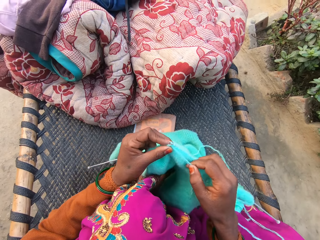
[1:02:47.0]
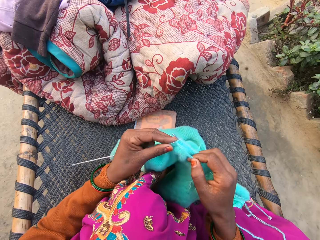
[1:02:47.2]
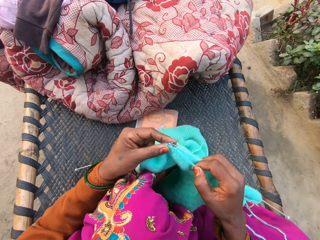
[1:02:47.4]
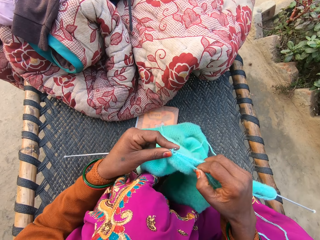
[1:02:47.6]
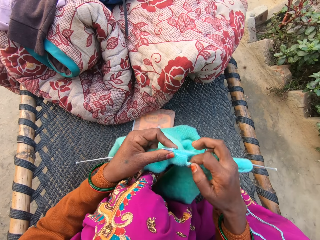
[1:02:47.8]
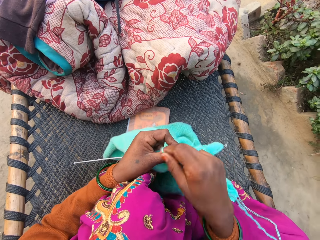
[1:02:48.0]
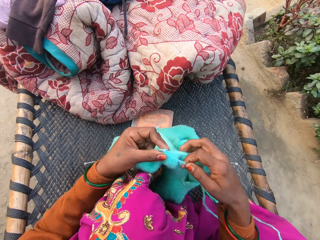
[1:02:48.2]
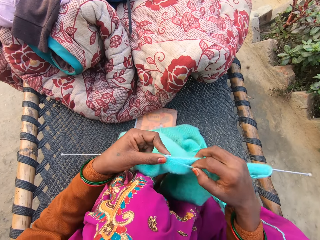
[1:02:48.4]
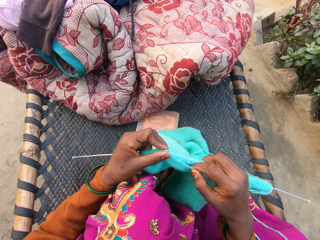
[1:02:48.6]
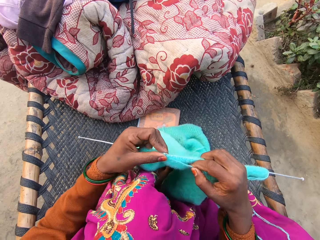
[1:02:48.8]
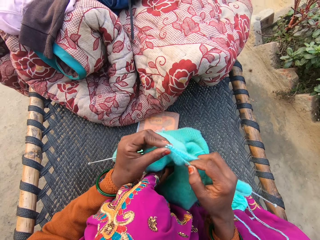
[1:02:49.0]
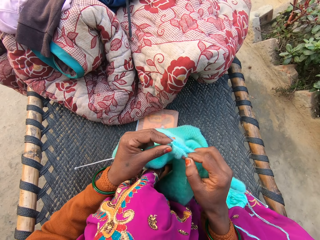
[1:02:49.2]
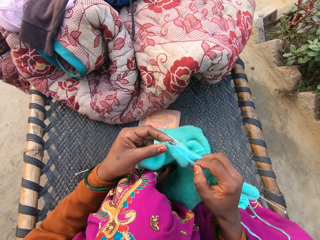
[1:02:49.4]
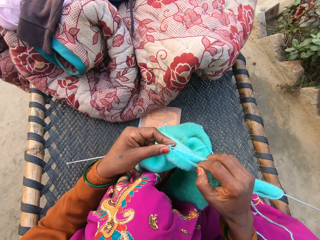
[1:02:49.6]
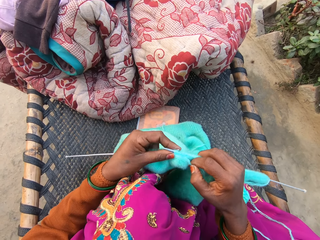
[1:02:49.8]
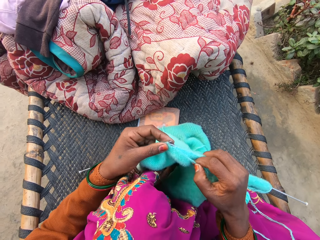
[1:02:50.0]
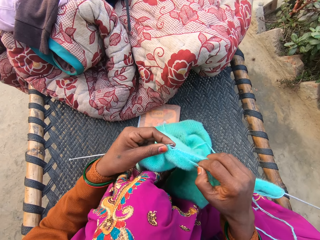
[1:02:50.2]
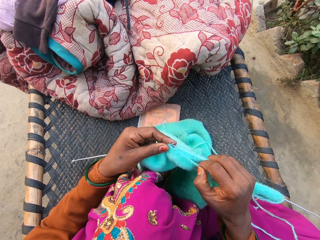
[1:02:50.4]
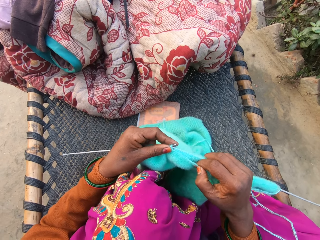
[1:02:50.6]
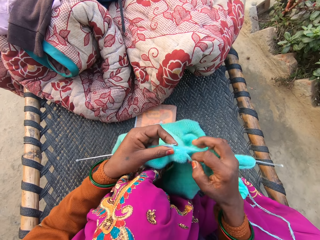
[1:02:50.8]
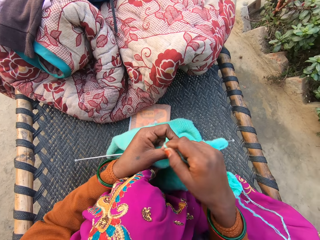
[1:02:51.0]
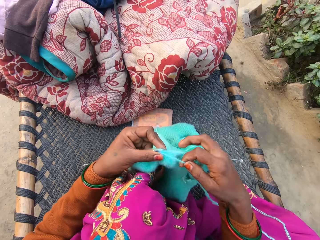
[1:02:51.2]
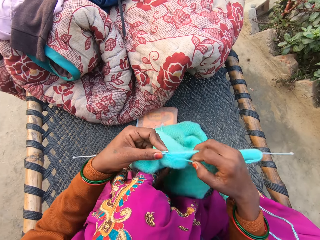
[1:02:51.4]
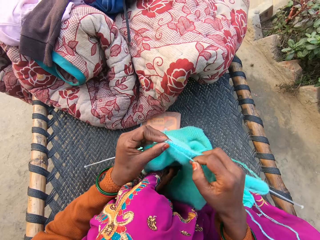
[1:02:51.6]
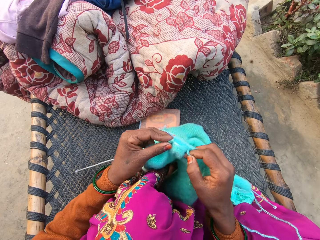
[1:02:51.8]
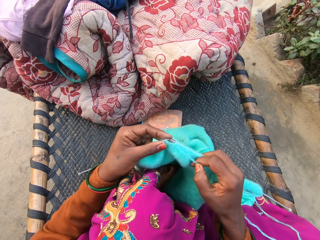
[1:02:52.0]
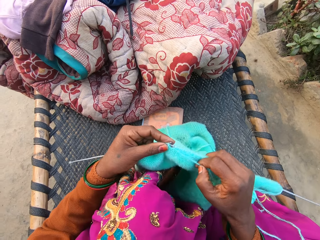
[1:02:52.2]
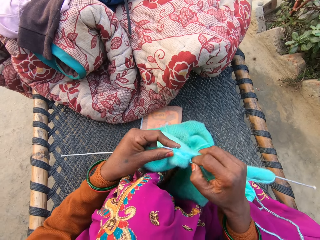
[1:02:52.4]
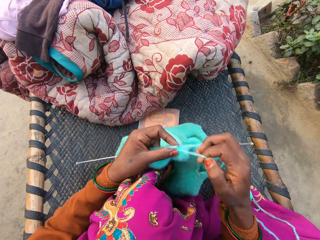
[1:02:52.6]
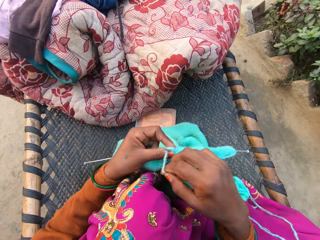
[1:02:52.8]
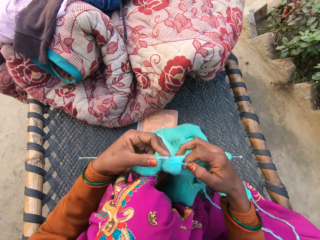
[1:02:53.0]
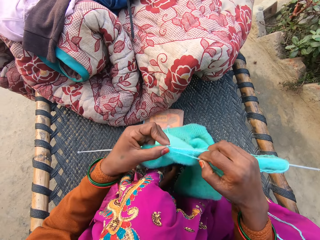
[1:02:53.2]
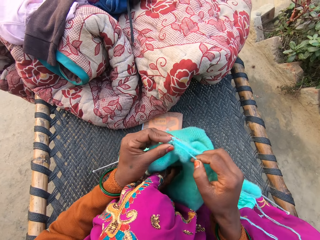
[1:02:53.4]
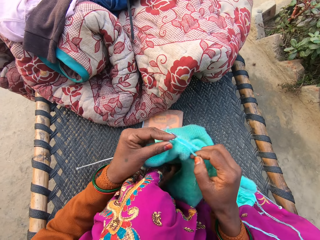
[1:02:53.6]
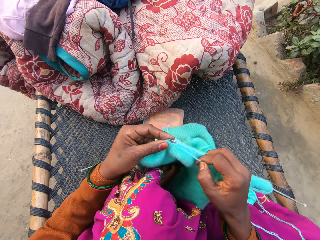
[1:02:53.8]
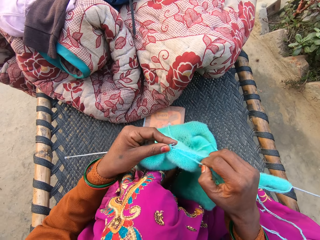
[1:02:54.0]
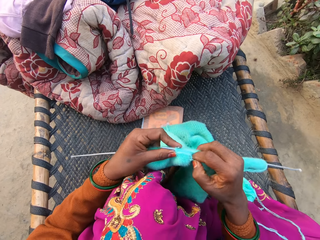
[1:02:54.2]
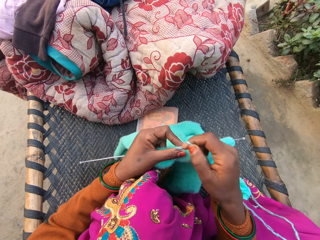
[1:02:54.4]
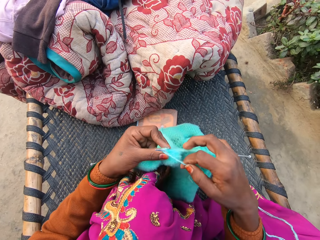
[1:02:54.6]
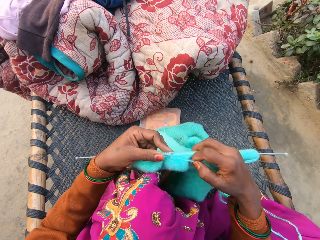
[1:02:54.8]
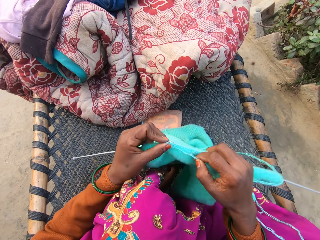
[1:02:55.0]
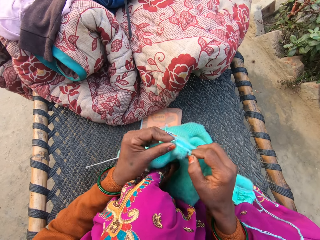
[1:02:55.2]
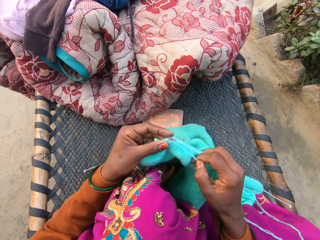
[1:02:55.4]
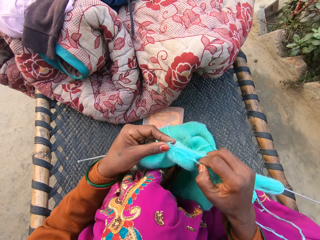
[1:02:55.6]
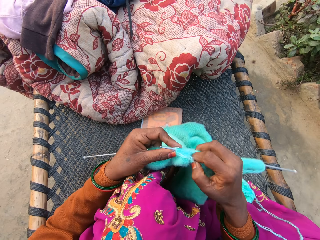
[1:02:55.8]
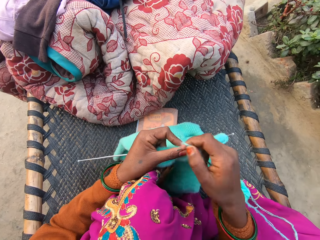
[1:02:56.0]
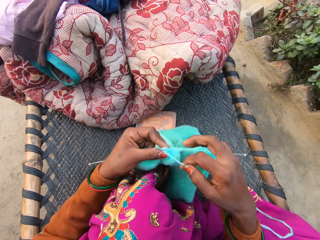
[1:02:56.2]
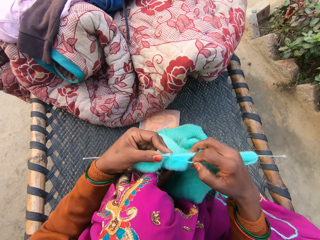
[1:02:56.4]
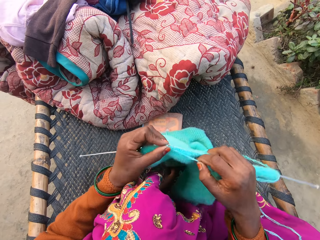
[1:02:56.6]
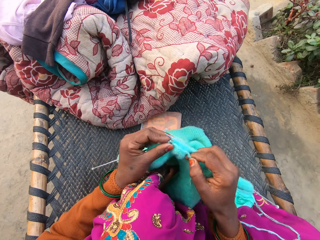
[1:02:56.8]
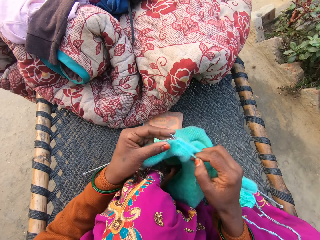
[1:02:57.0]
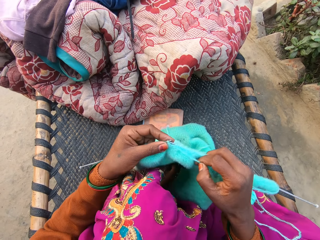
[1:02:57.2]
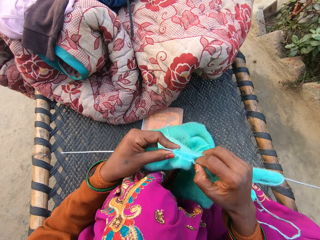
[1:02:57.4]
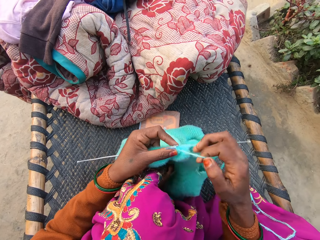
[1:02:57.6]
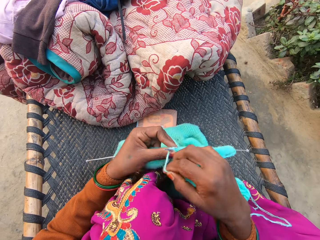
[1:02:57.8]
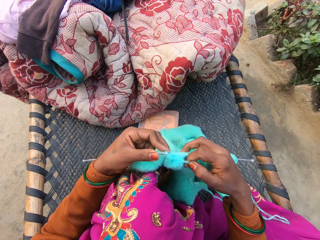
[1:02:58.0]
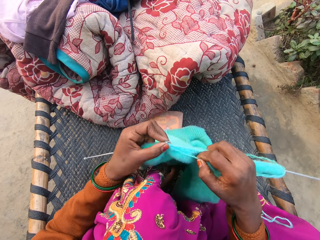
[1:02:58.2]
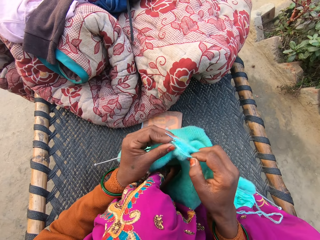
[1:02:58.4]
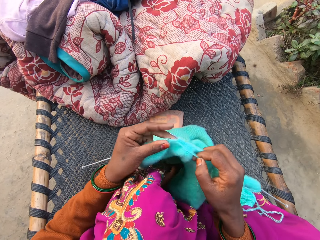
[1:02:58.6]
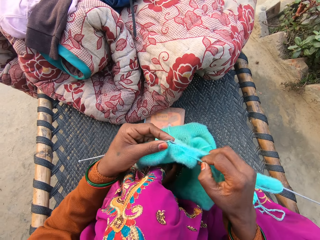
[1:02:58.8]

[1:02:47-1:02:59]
The camera wearer knits a woolen cloth. They turn a round thread. They knit the woolen cloth. They turn the round thread. They knit the woolen cloth. They turn the round thread.

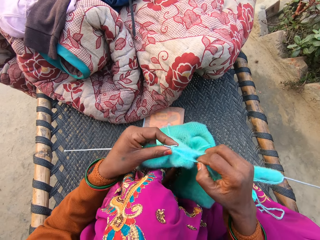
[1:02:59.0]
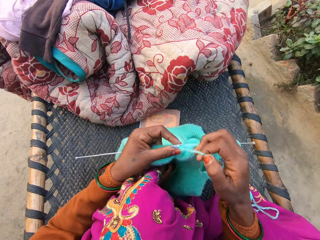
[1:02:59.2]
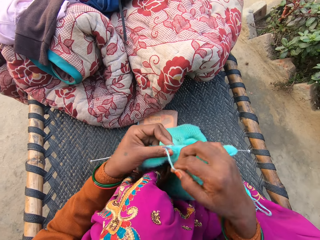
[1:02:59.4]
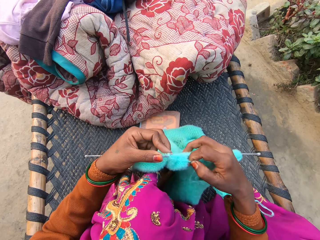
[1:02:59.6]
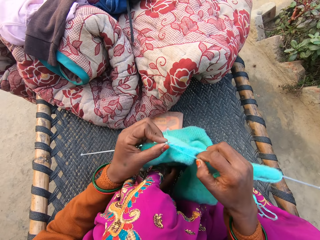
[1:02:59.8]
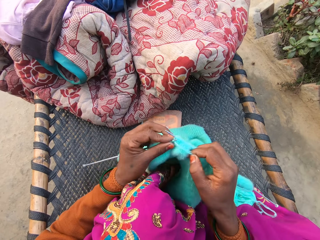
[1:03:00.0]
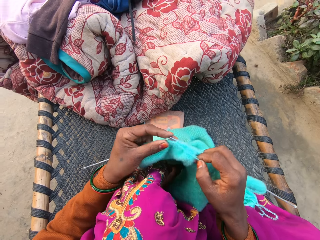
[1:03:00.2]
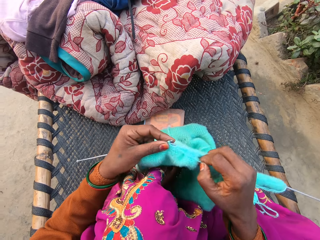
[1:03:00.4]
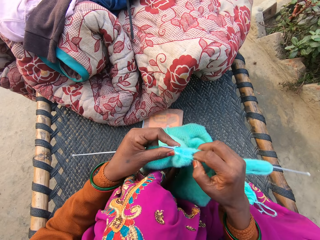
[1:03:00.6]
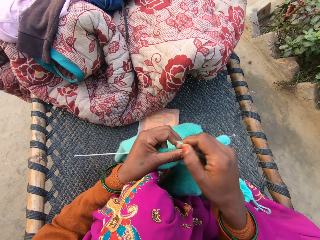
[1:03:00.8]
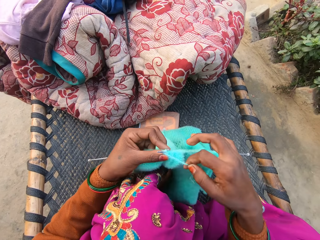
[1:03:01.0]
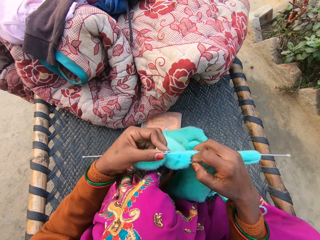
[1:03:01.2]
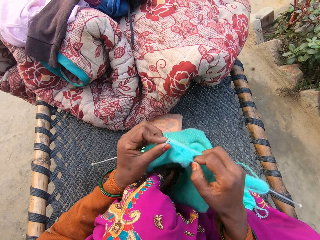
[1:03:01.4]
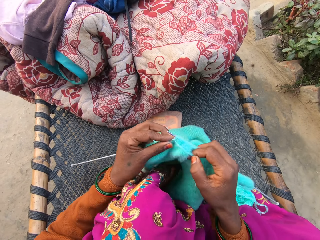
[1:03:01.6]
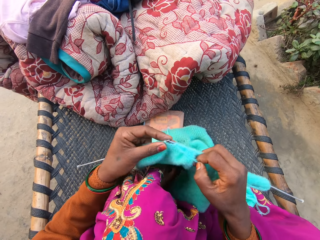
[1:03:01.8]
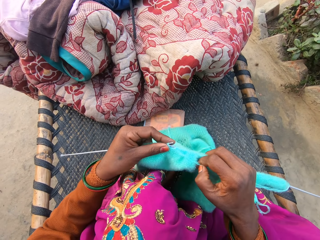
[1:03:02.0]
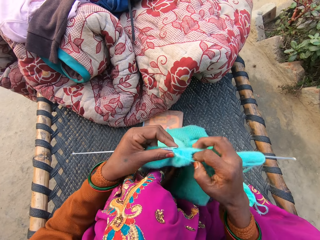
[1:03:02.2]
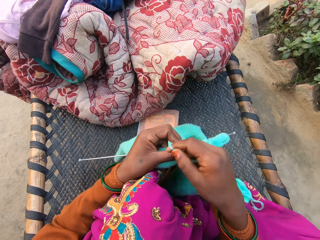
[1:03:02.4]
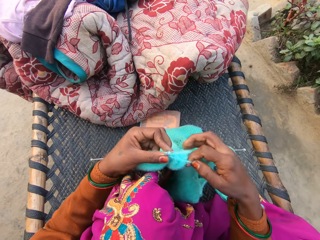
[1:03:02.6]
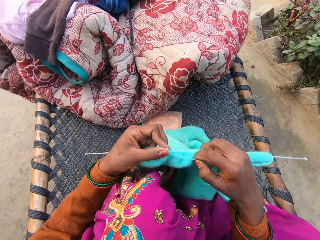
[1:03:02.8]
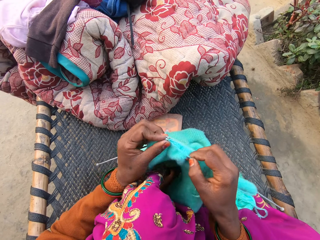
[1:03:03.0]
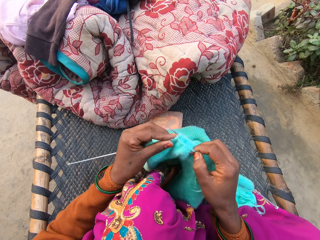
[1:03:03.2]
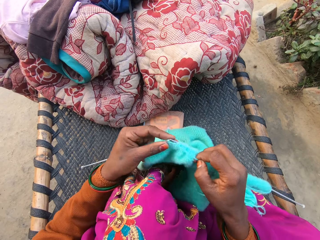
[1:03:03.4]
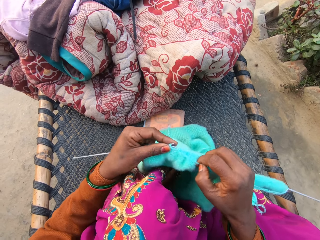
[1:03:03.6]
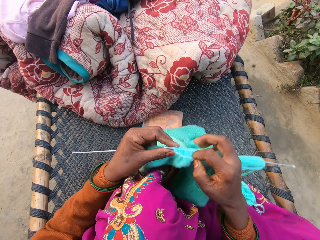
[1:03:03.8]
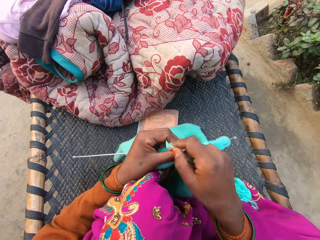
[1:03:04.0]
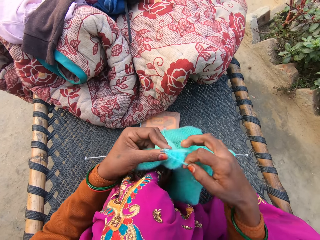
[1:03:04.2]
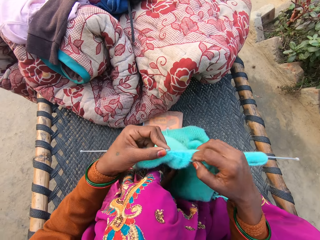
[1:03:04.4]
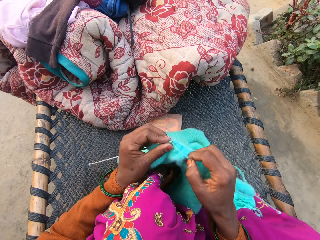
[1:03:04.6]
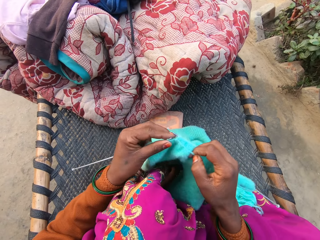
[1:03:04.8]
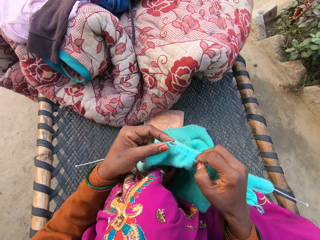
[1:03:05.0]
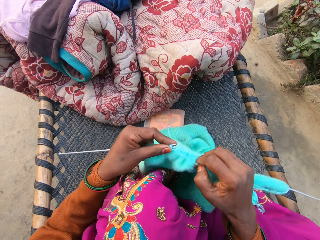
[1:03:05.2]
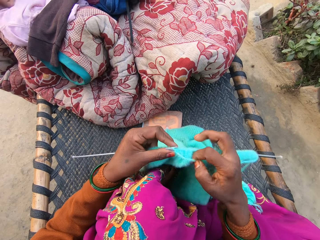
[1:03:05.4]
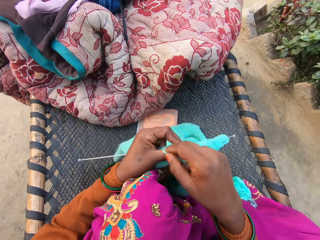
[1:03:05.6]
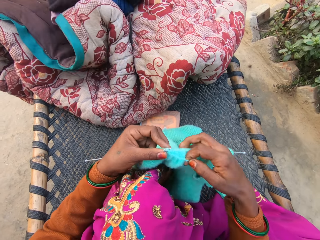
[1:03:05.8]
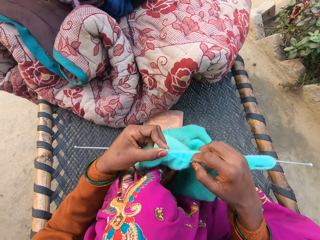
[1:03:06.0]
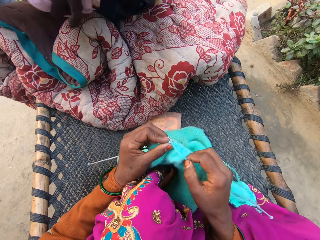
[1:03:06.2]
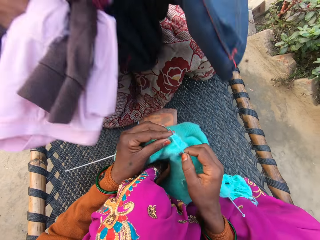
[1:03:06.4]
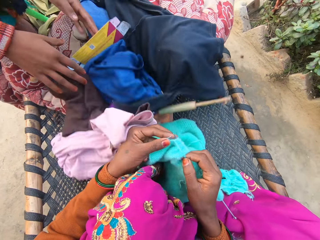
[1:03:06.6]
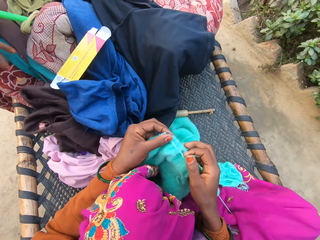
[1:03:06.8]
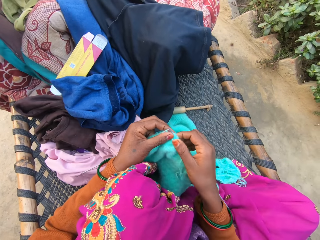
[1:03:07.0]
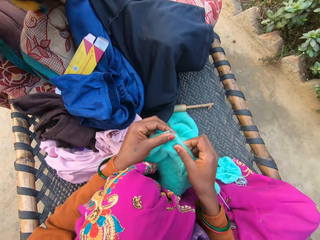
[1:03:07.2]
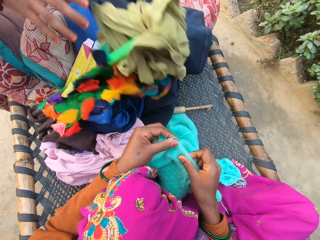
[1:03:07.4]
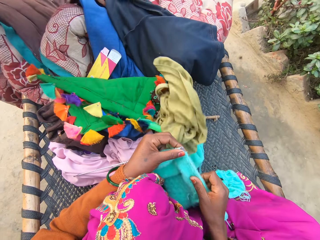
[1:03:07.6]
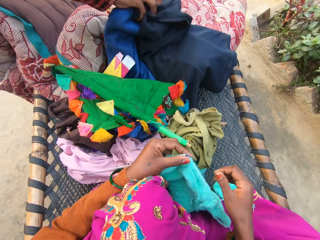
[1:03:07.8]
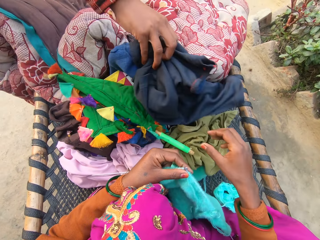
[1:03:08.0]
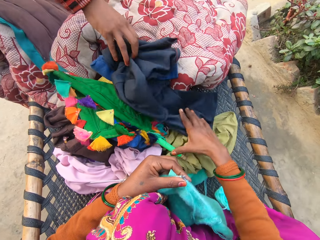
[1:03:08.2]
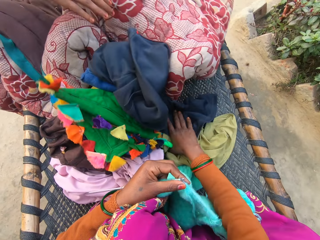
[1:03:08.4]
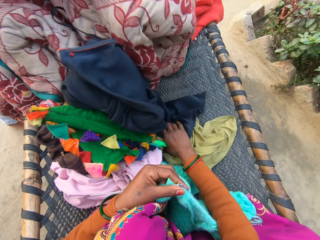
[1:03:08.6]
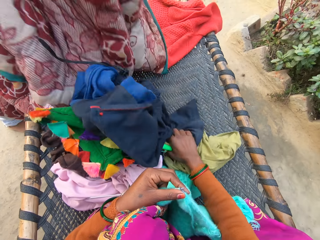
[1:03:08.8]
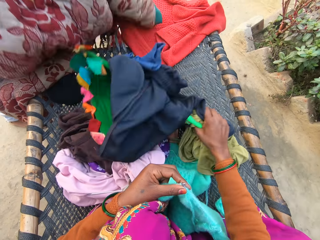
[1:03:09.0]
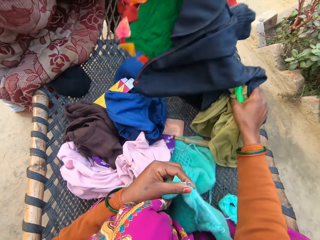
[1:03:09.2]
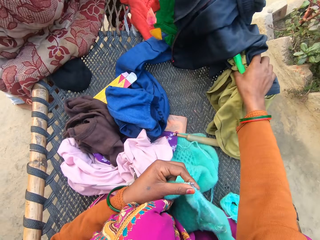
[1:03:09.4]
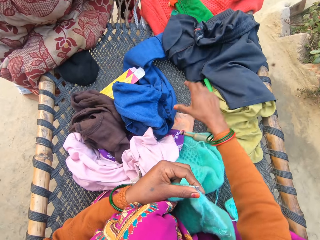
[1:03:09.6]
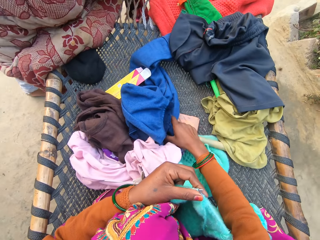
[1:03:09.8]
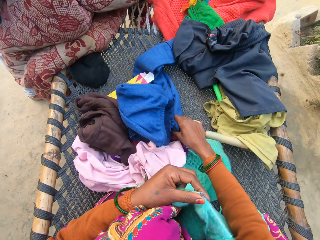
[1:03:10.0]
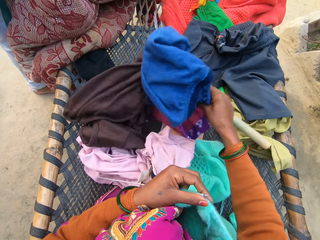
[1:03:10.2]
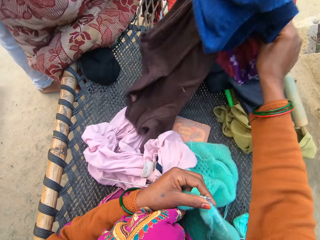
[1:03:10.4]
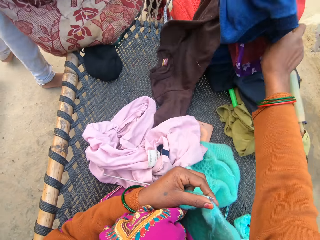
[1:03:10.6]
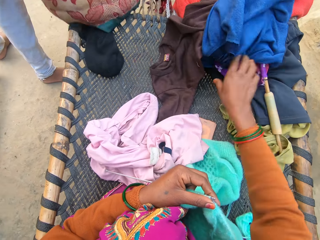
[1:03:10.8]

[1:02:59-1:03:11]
A woman scatters a piece of clothing on a mat with both hands. The woman places cloths on an outside bed in front of the camera wearer. The camera wearer adjusts the piece of clothing on the mat with her right hand. The woman pushes the cloths. The camera wearer interacts with the woman. The woman picks up a blanket from the mat with both hands. The camera wearer picks up the cloths, drops the cloths and picks up the cloths.
